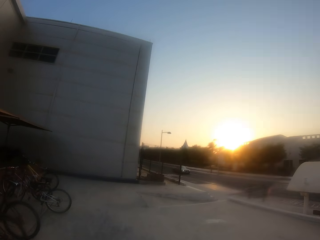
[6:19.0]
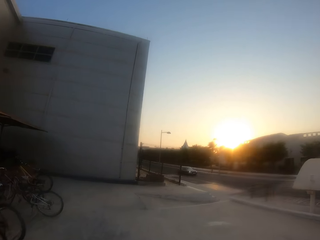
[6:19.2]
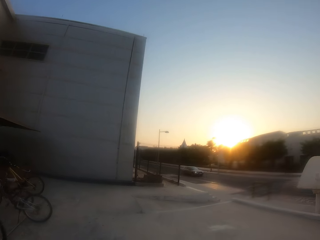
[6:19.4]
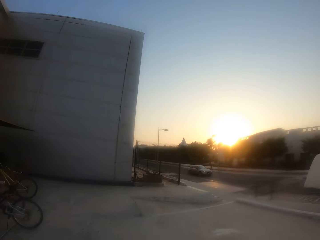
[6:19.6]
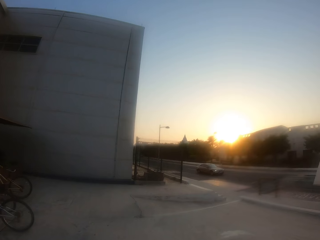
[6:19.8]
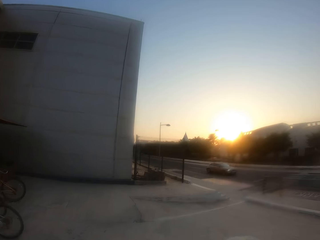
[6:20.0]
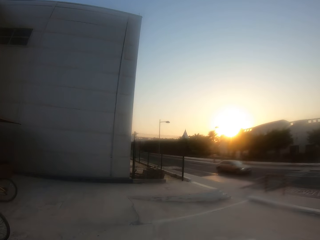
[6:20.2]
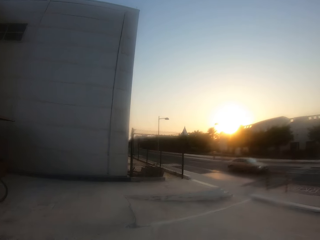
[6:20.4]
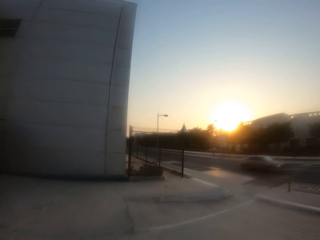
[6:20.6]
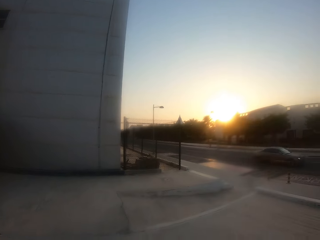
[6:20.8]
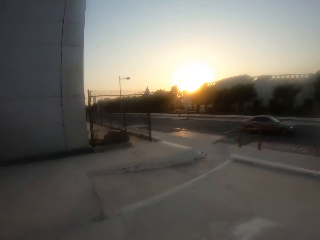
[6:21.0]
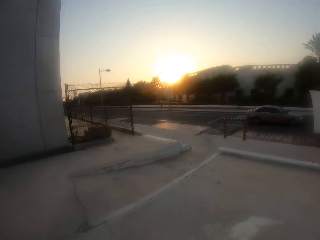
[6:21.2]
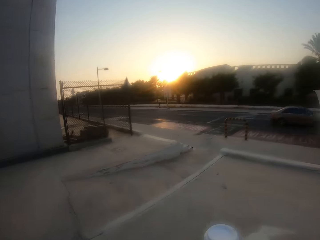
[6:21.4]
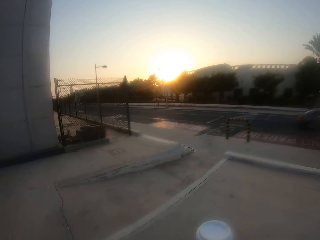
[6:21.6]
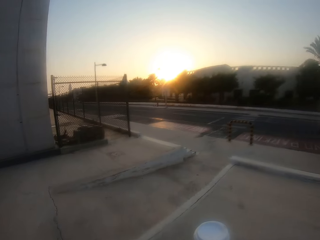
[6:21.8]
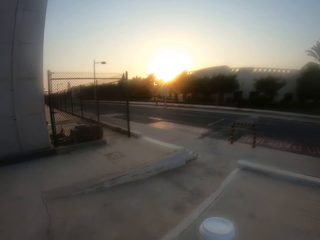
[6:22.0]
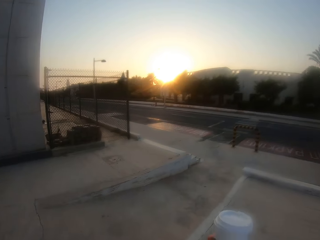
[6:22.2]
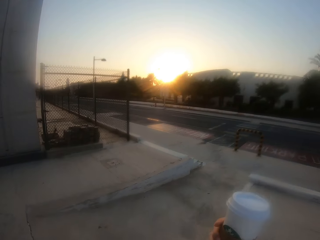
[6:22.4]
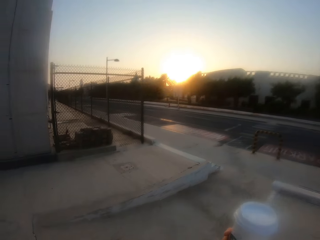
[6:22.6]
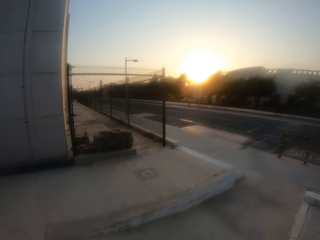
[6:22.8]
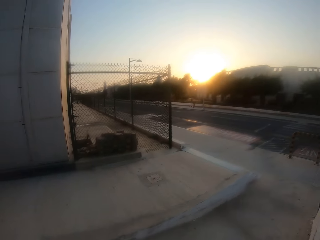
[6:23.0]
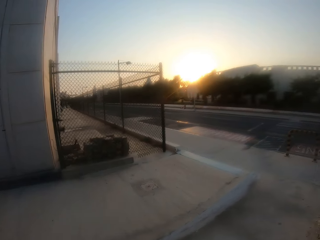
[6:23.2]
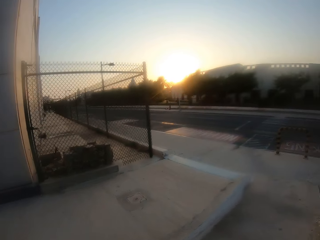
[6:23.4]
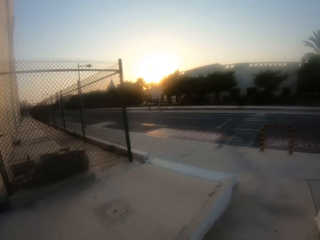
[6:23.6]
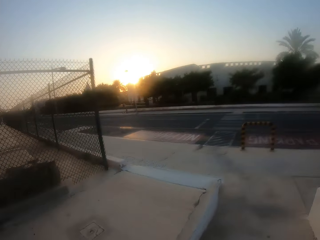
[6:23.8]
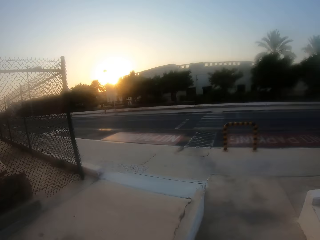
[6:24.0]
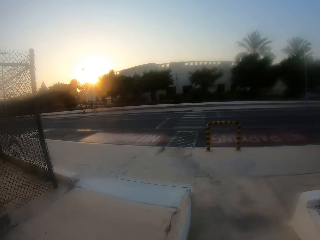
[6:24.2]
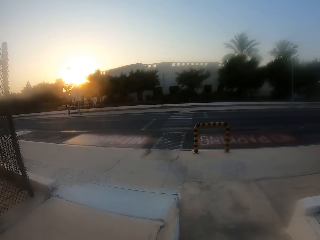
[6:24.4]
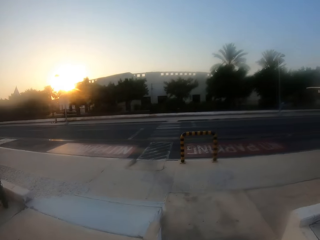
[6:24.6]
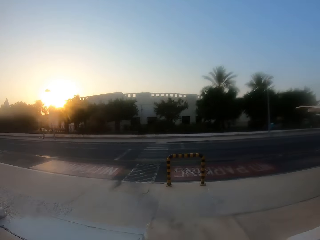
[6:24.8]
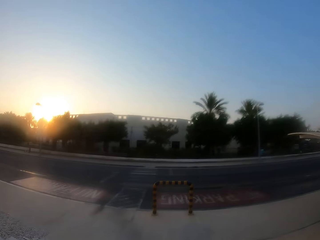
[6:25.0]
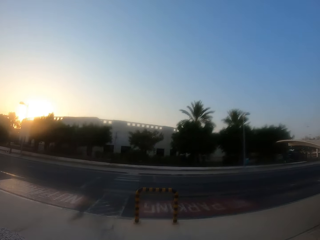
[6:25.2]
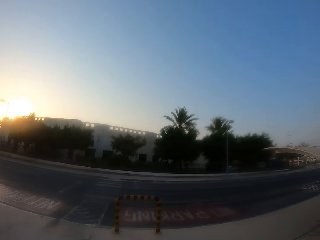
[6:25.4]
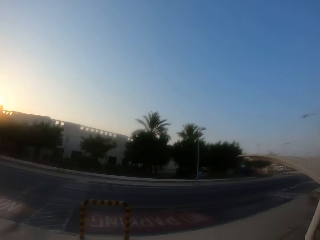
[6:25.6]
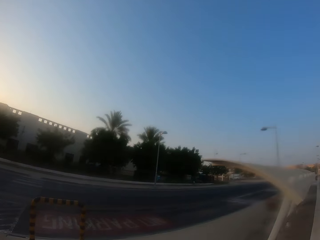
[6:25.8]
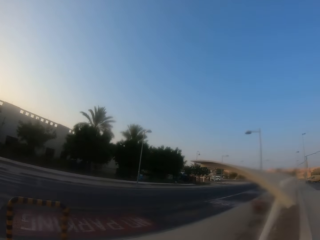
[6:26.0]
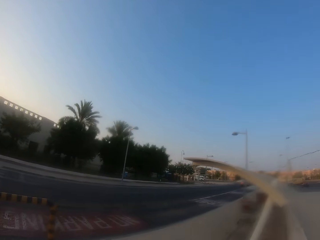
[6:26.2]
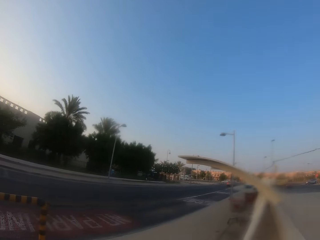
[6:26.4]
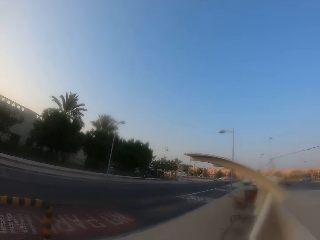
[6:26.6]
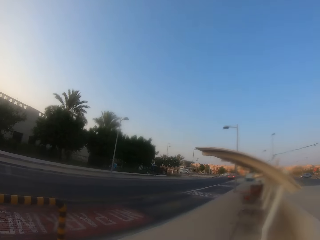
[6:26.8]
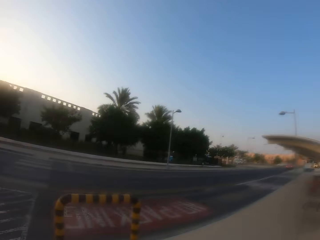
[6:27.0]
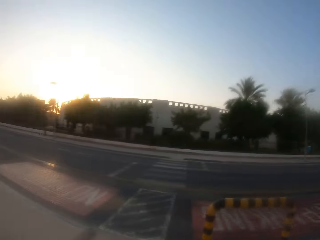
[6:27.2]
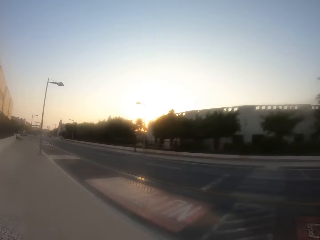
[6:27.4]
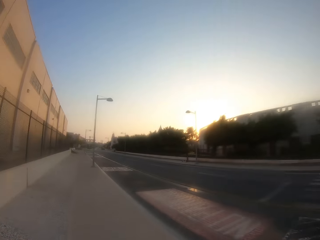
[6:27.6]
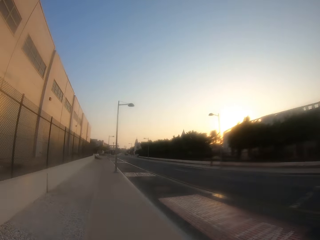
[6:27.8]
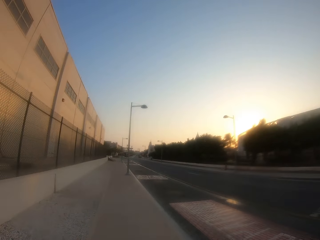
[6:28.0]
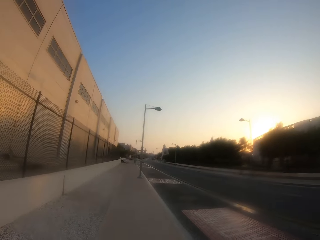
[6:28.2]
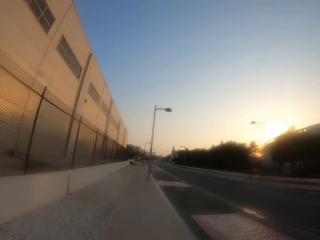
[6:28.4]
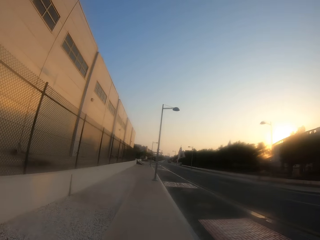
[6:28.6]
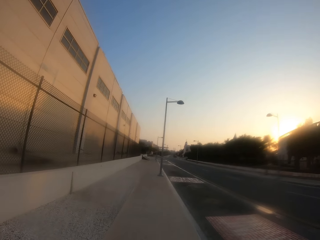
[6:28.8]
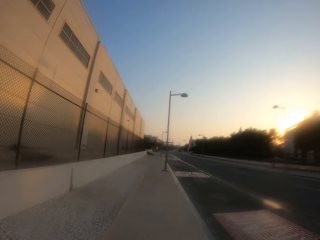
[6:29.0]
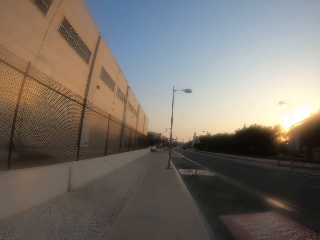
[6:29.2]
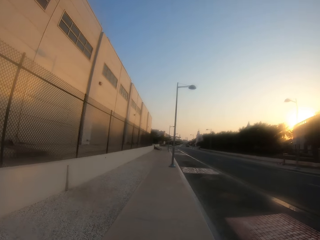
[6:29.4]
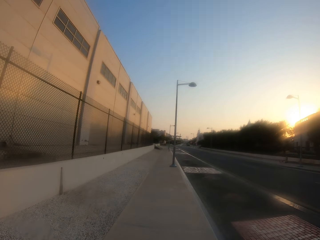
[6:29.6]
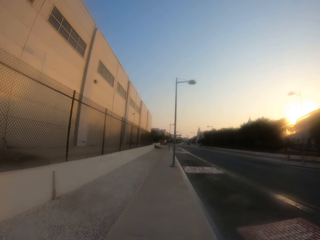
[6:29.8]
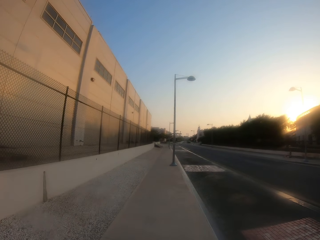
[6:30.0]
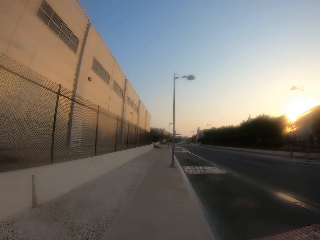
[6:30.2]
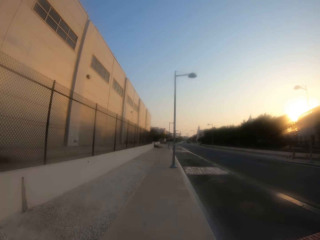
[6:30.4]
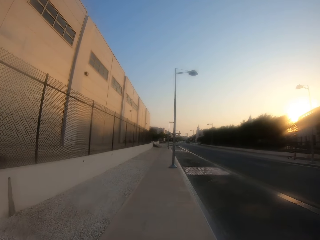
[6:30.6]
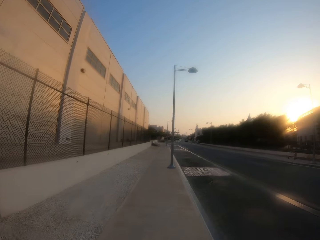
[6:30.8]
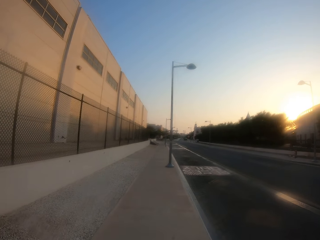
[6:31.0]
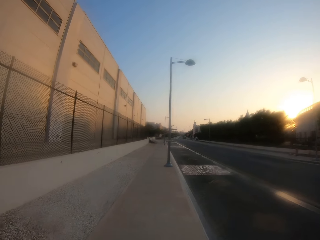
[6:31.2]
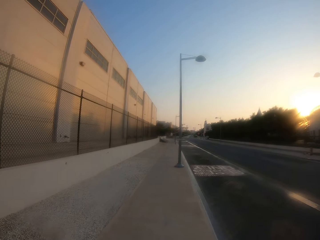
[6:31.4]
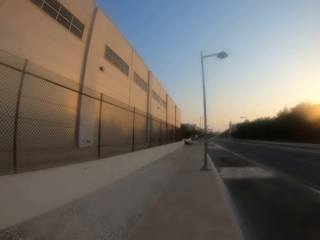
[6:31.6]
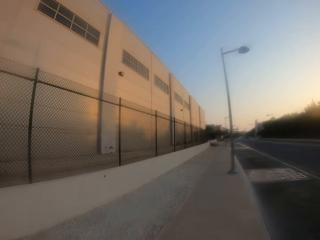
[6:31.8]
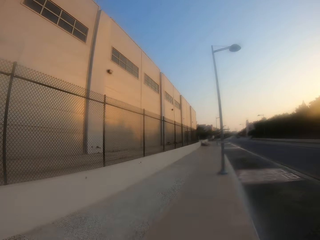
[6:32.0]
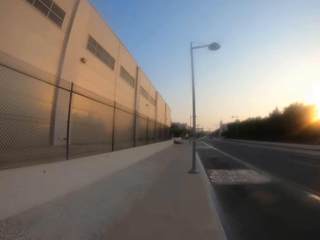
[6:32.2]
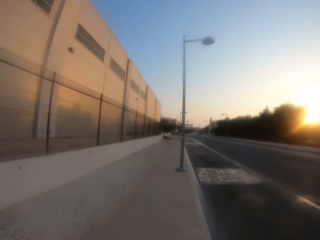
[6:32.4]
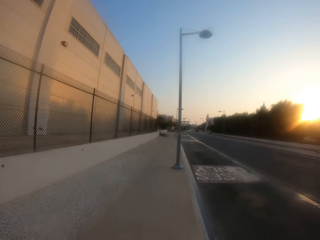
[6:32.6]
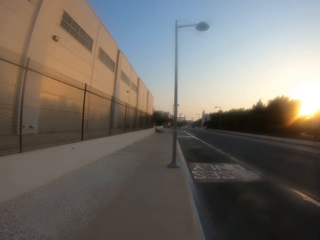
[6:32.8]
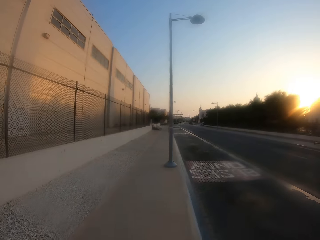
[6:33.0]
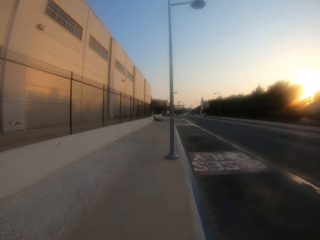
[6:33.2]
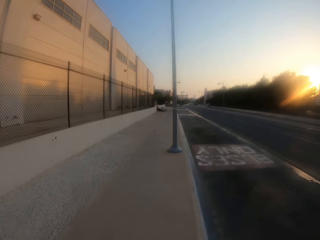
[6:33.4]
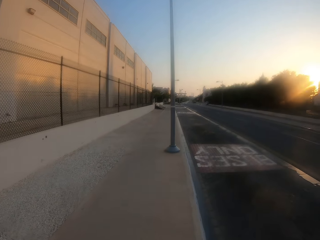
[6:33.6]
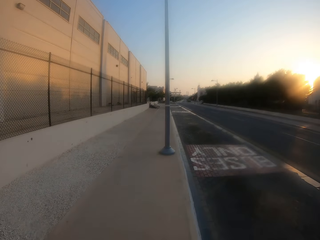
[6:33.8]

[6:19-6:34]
The camera wearer looks around. They walk on the sidewalk.

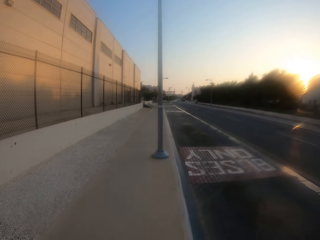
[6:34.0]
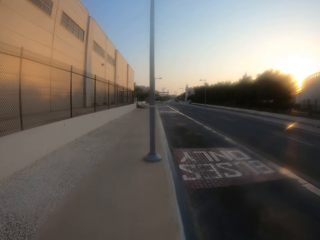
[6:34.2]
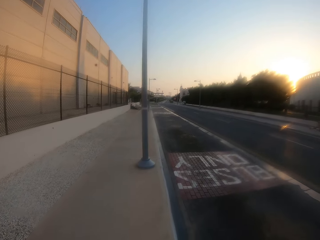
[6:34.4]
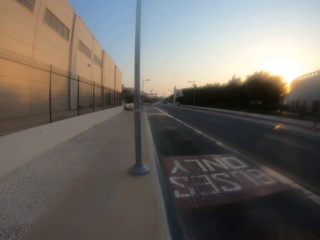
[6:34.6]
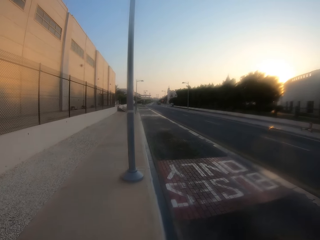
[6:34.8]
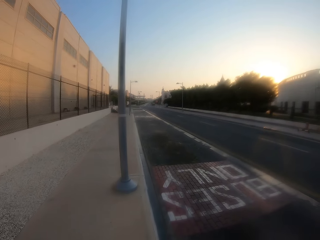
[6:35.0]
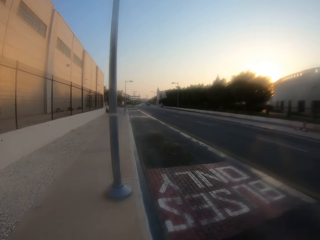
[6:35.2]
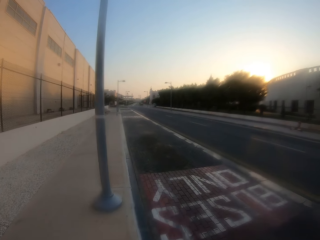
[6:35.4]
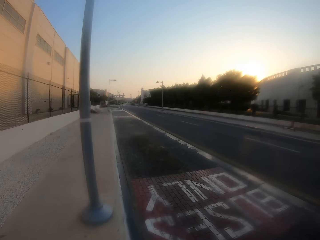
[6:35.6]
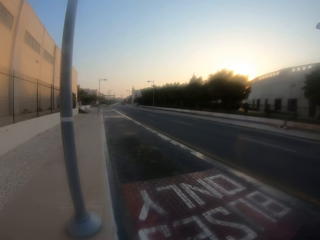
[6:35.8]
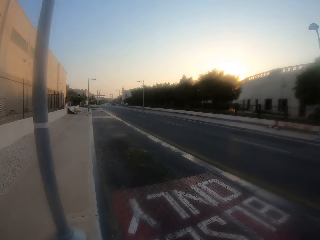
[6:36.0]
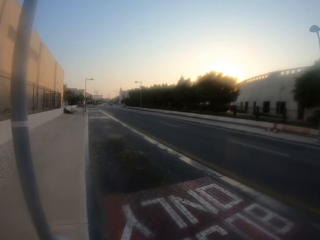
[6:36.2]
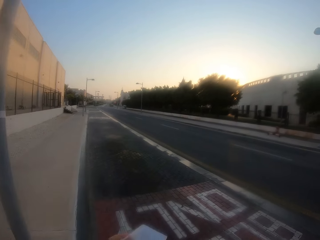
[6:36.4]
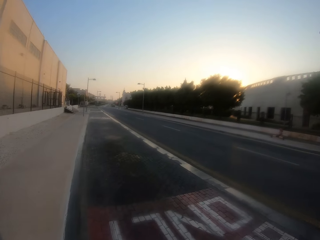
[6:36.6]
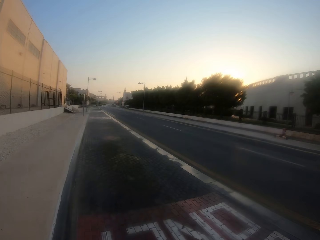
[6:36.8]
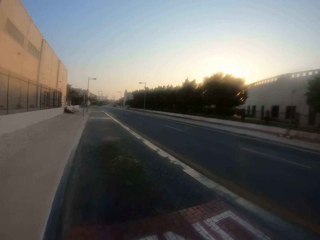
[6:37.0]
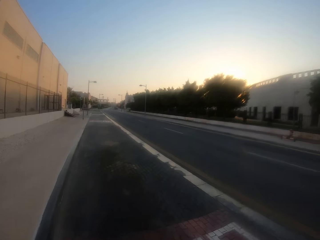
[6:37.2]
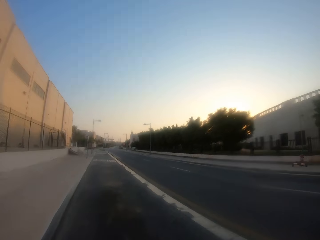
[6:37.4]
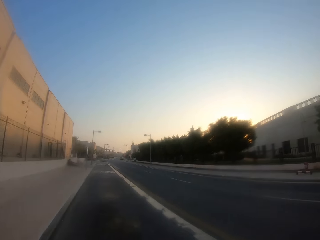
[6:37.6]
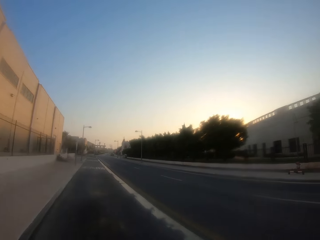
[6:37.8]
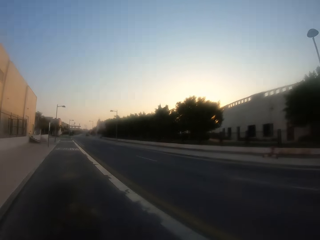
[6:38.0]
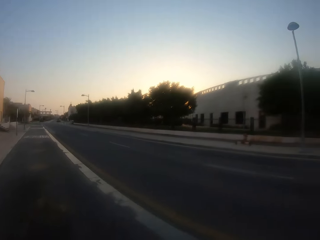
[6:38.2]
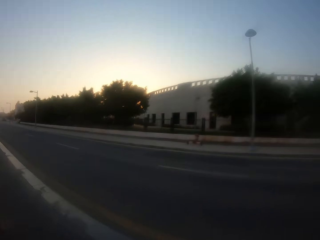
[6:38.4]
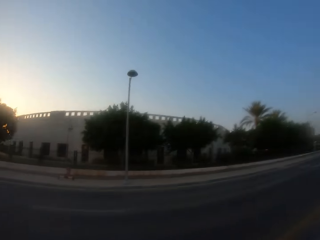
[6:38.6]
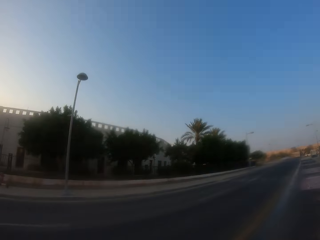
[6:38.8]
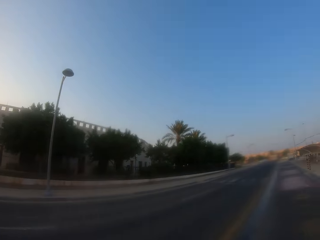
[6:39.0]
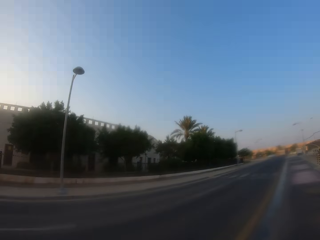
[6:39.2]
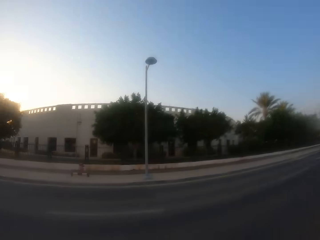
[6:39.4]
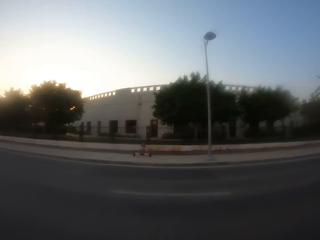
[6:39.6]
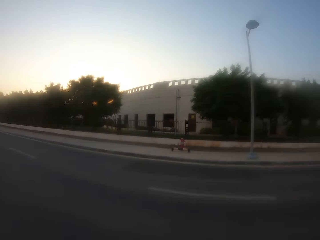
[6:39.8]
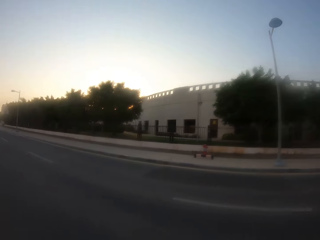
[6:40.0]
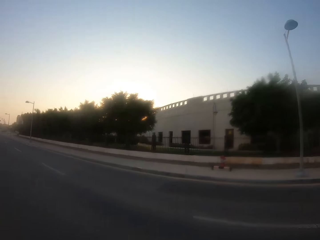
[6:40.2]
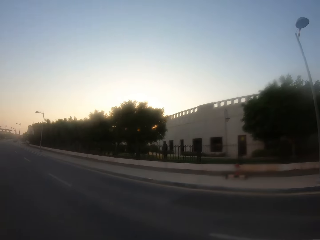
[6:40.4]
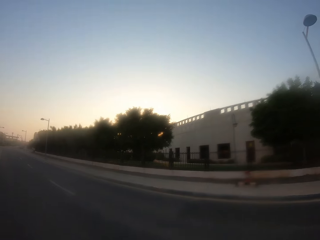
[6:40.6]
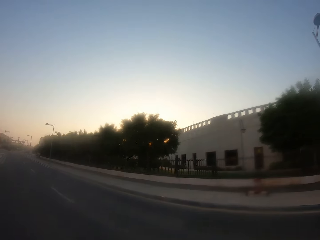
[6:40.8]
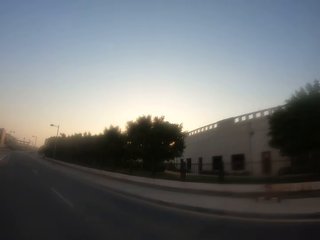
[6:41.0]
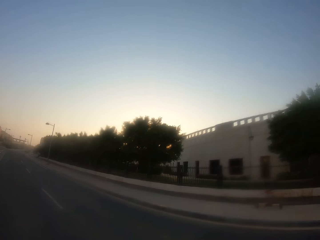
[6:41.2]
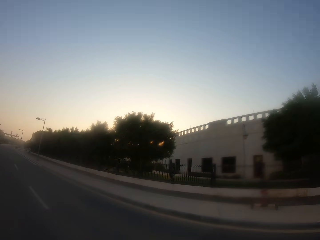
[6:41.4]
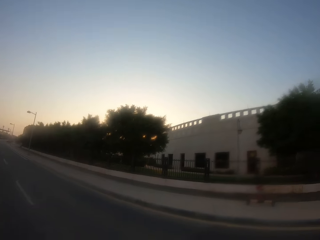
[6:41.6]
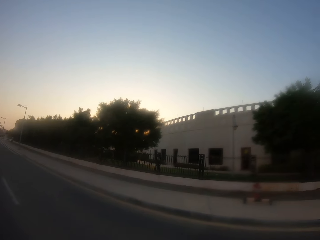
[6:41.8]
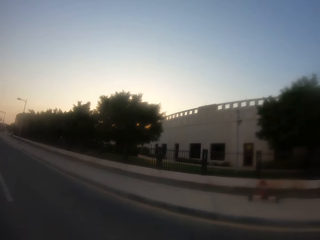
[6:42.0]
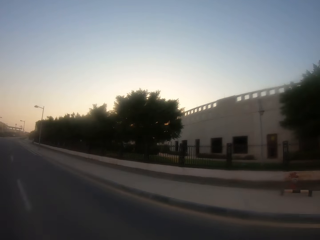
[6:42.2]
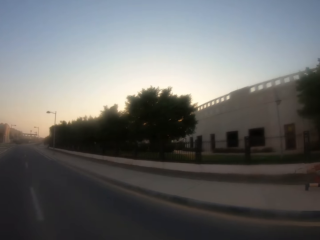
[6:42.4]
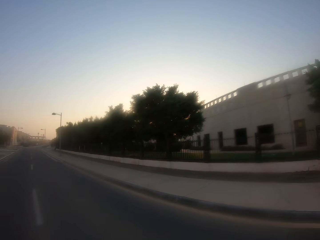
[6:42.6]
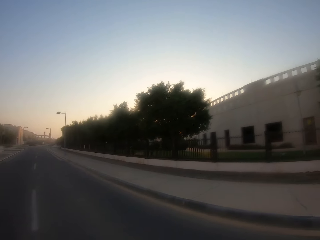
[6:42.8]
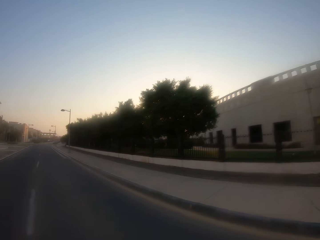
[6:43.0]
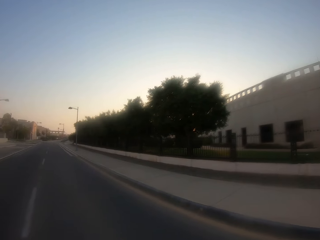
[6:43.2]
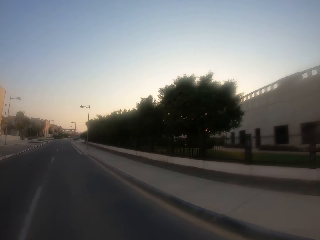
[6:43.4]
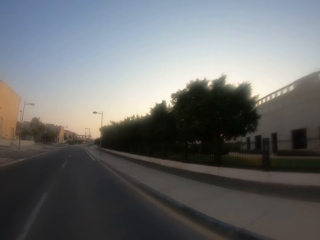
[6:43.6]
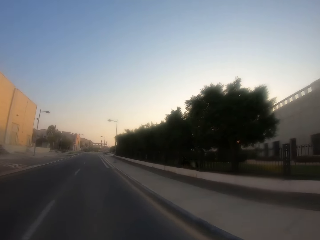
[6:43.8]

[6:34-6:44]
The camera wearer looks around. They cross the road.
